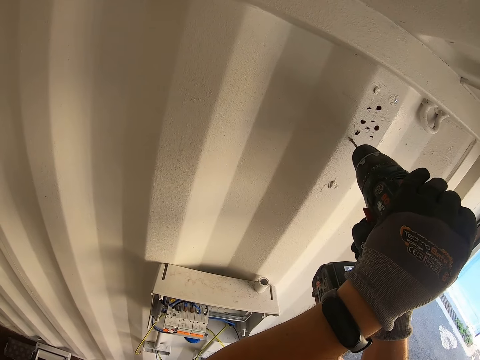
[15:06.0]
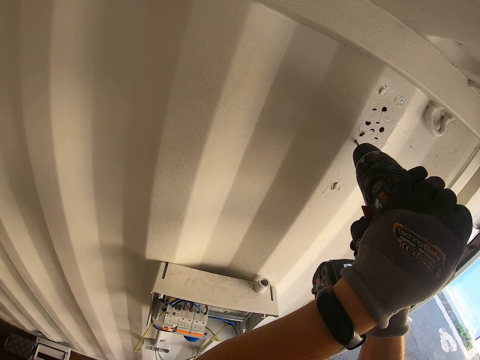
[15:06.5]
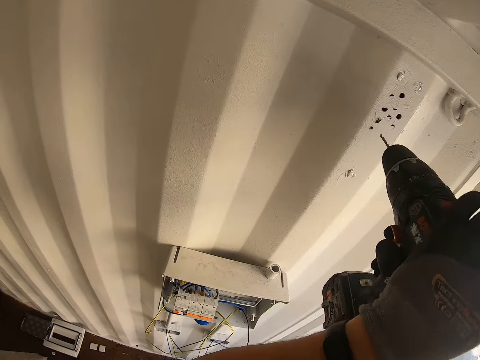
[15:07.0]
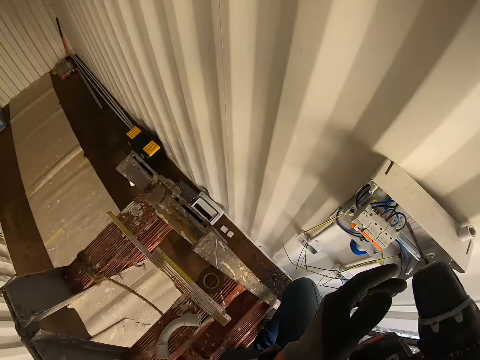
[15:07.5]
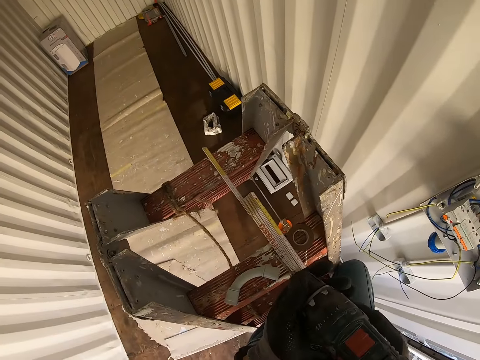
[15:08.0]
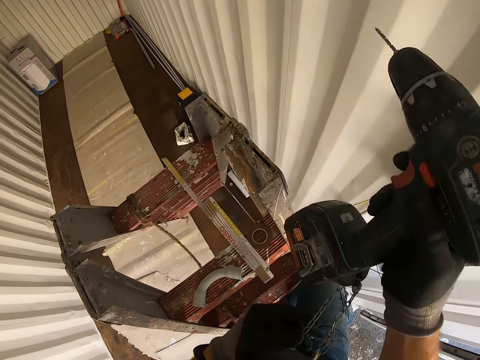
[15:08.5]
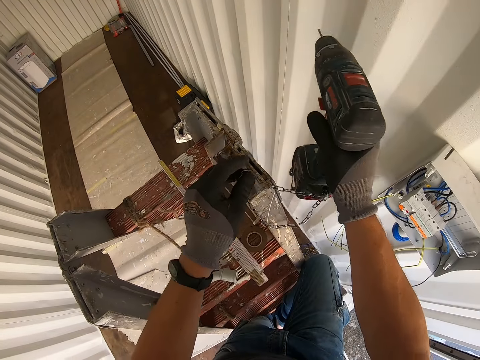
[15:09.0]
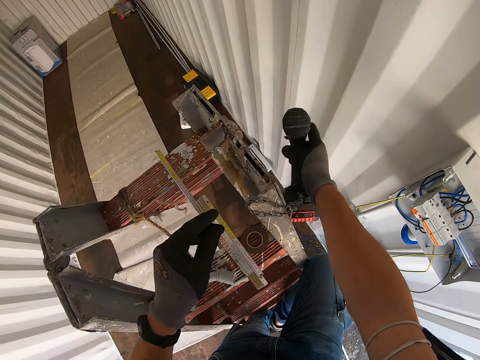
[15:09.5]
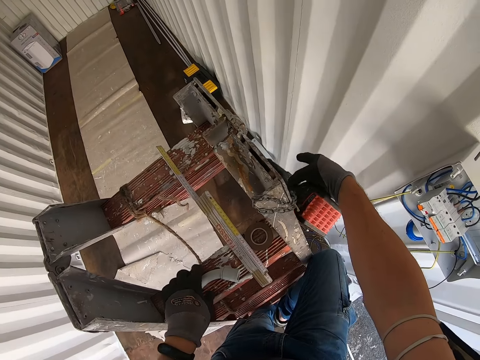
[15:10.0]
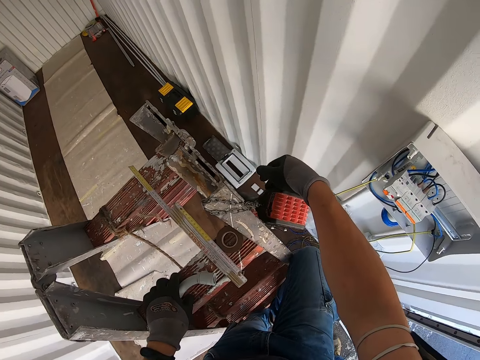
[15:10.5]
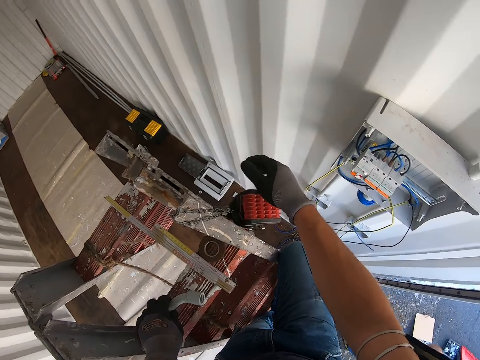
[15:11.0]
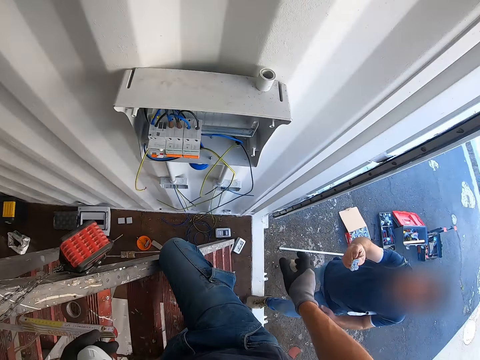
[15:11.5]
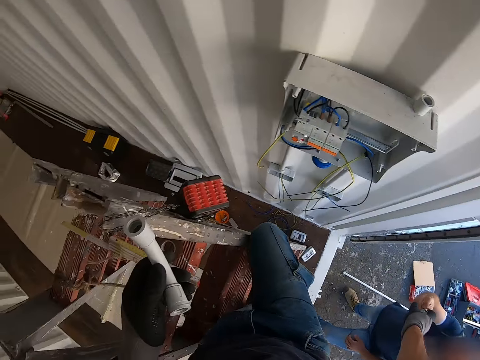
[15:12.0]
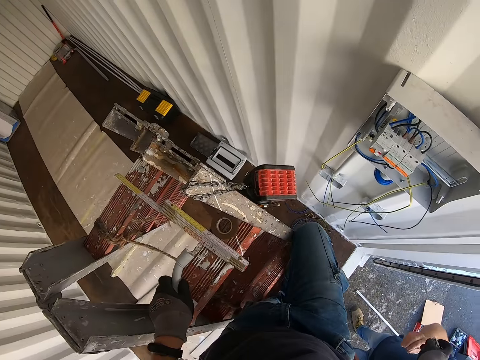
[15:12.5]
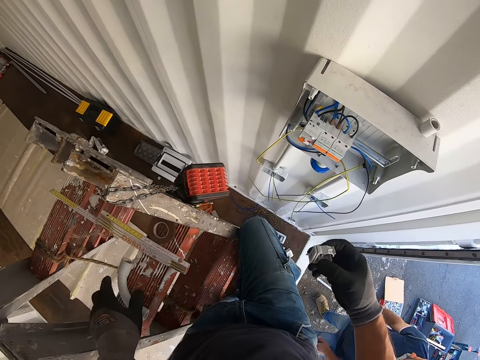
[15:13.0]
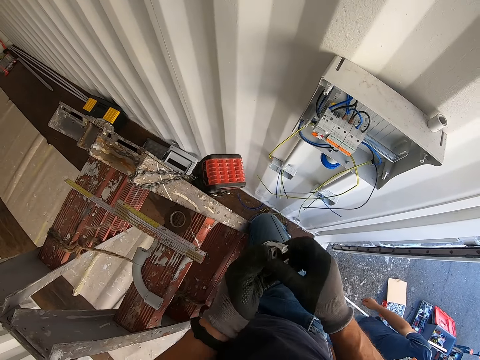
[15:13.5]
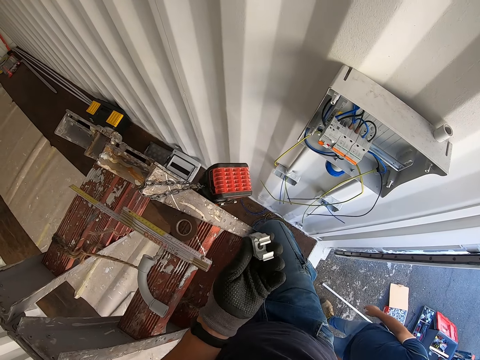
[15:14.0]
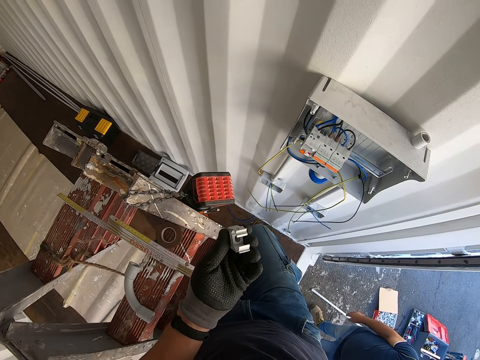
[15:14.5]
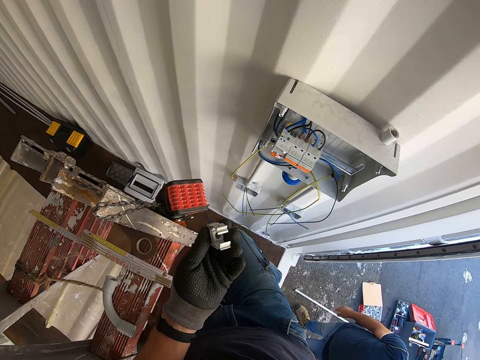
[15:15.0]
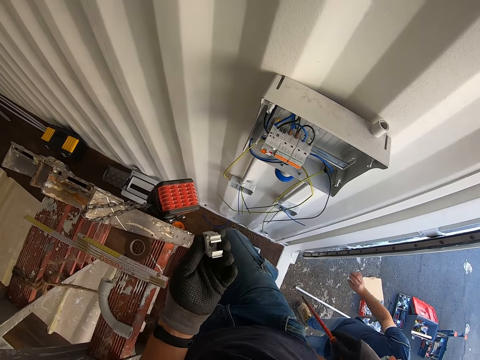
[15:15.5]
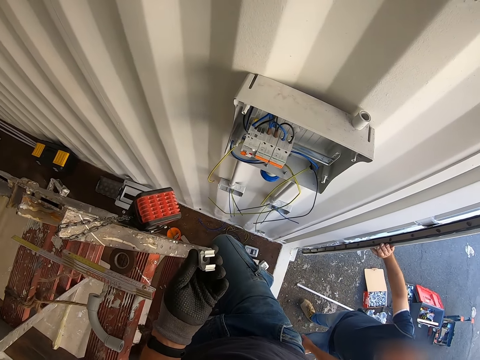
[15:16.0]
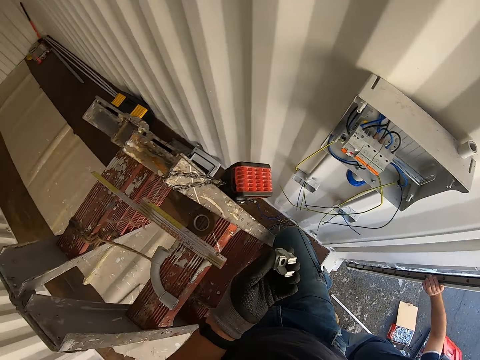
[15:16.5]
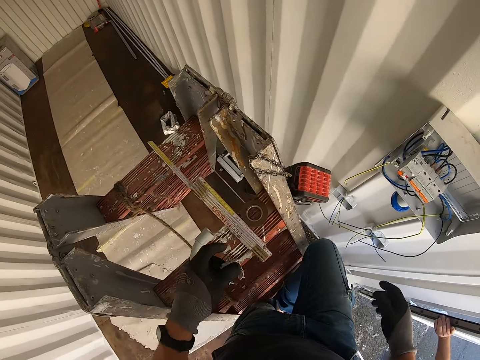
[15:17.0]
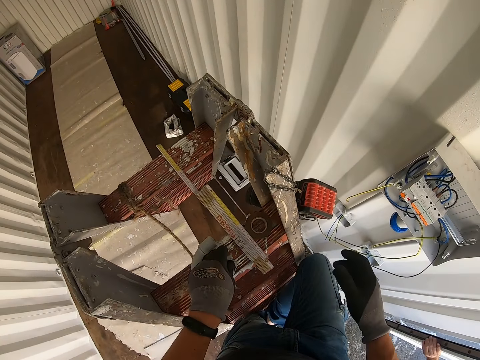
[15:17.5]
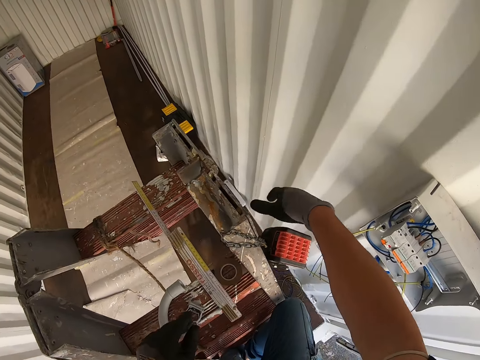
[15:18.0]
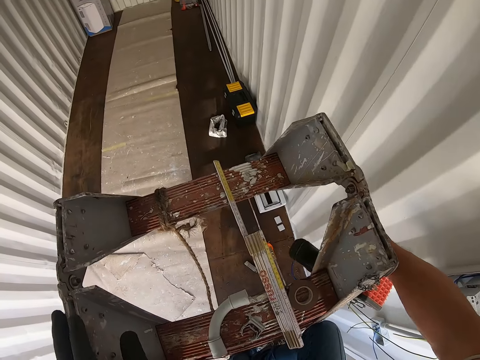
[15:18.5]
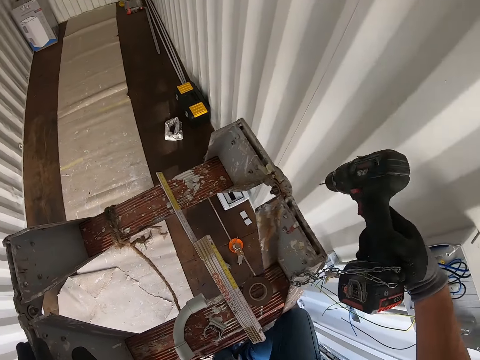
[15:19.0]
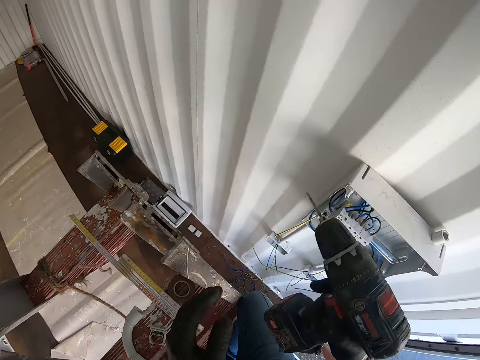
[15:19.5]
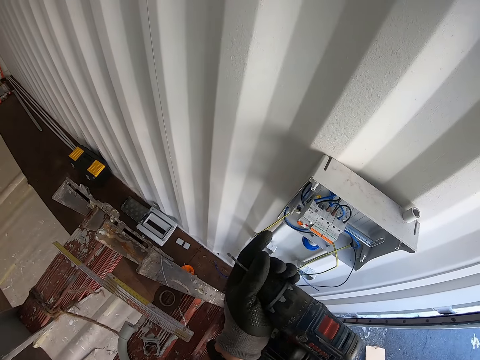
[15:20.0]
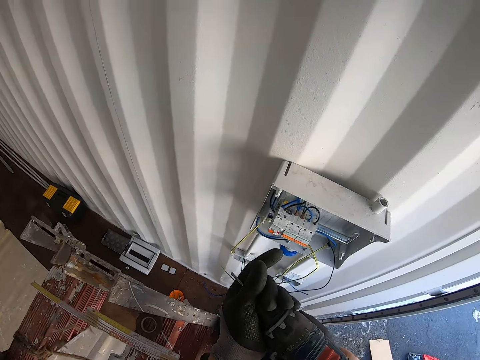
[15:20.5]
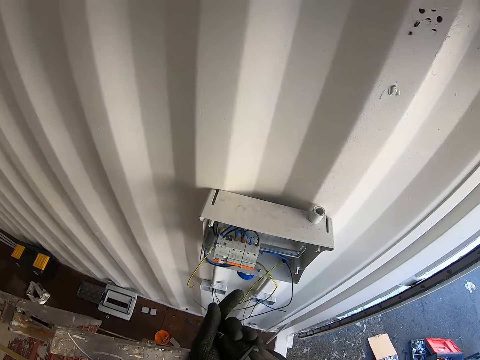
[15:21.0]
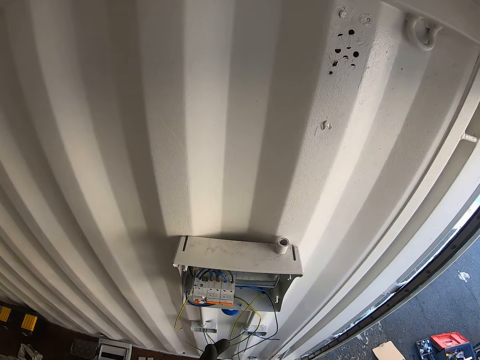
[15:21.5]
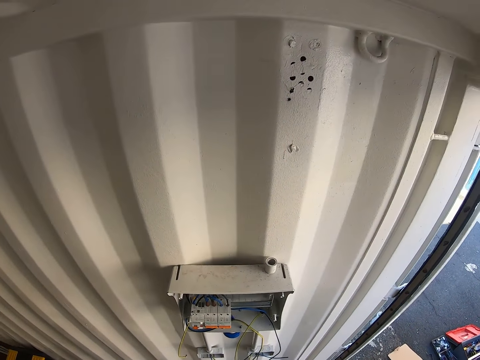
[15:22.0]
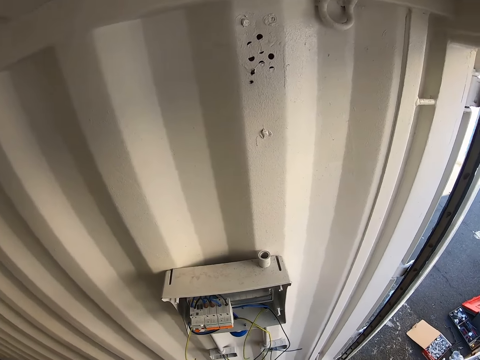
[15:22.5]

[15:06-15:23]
The camera wearer hangs the power drill on the ladder. They pick something. They take the power drill.

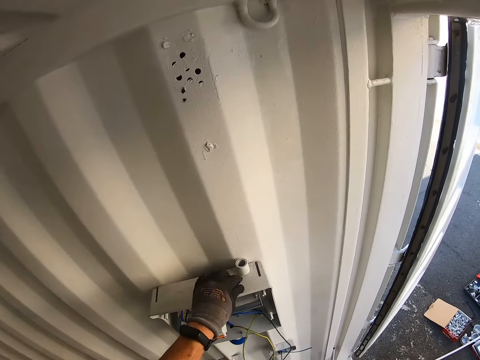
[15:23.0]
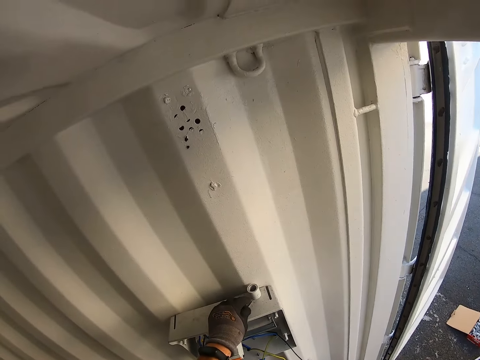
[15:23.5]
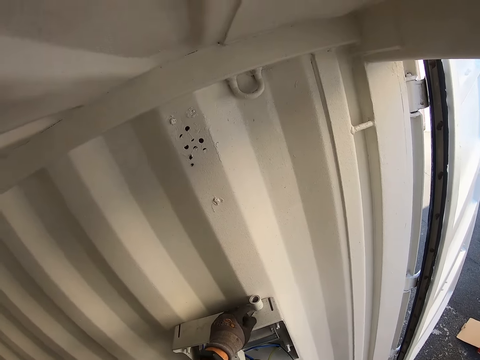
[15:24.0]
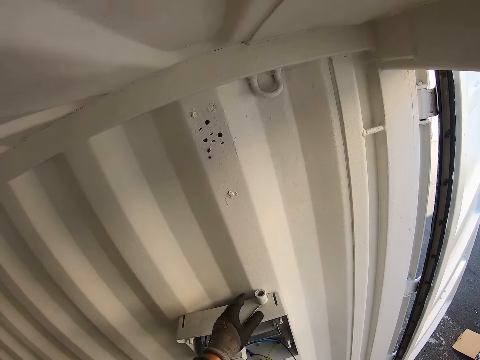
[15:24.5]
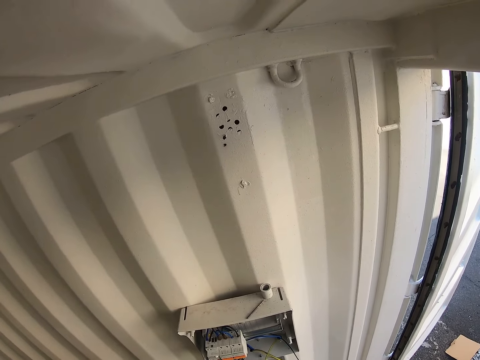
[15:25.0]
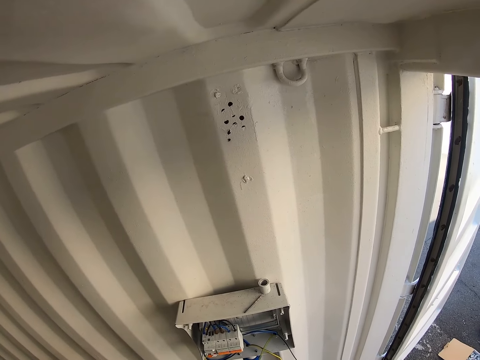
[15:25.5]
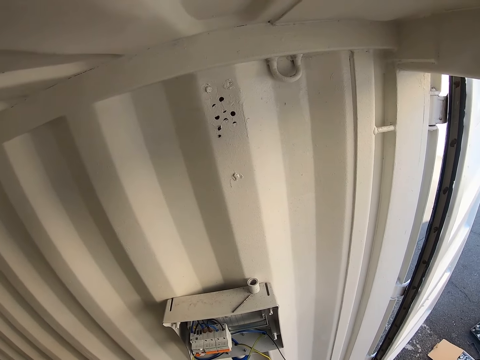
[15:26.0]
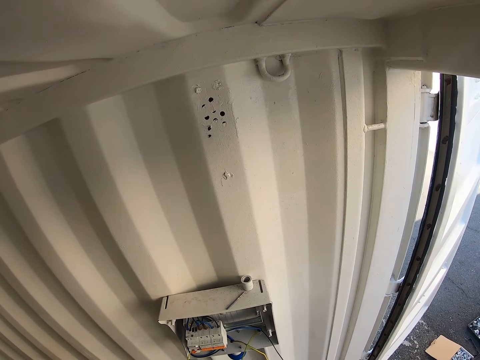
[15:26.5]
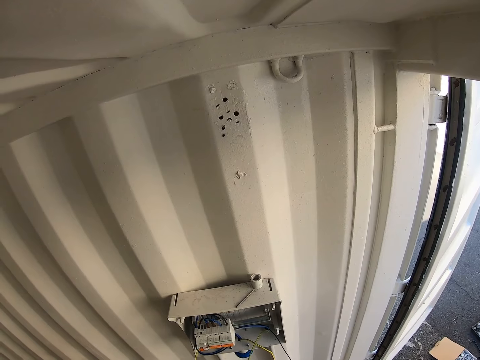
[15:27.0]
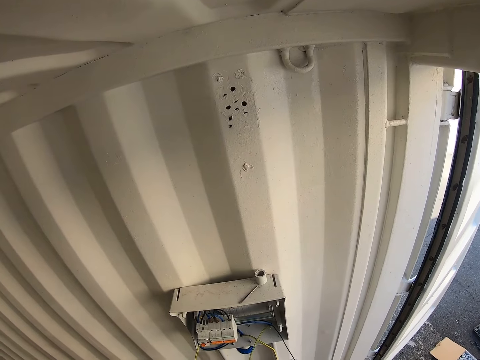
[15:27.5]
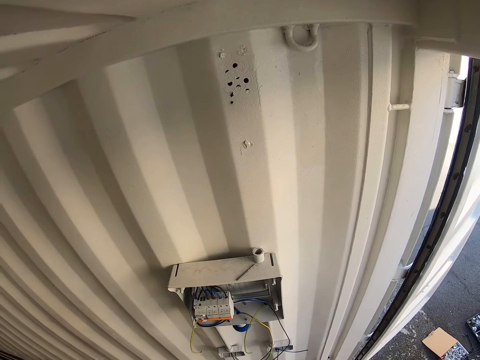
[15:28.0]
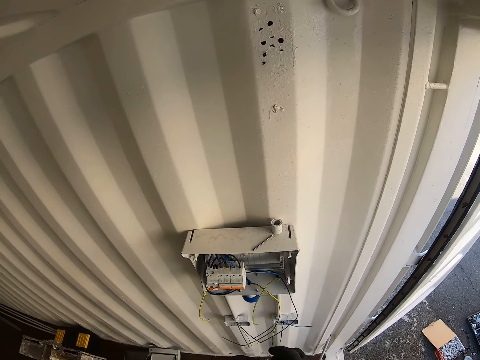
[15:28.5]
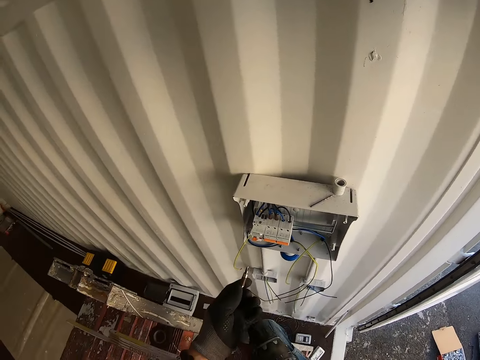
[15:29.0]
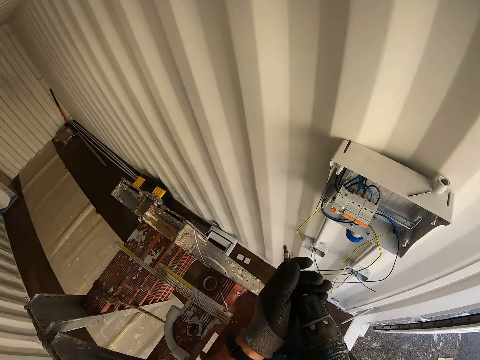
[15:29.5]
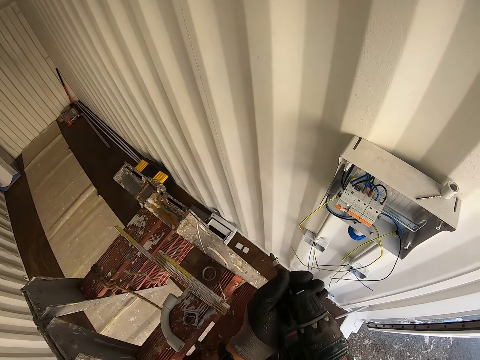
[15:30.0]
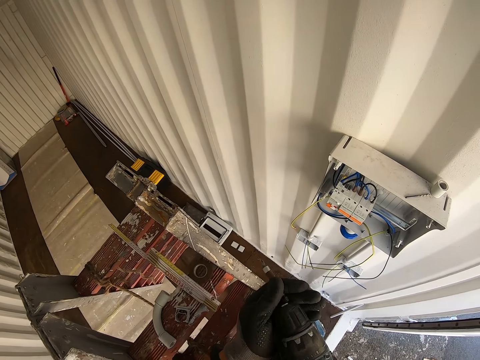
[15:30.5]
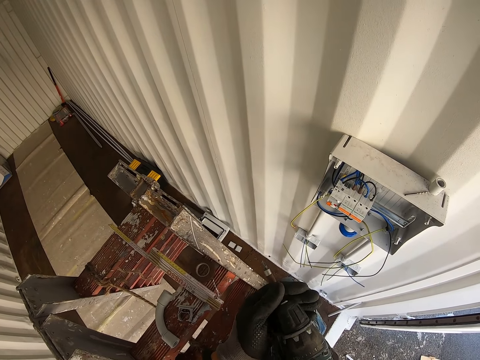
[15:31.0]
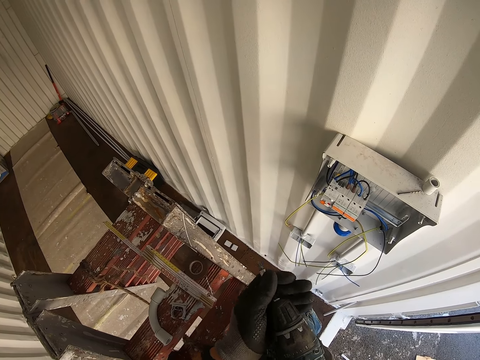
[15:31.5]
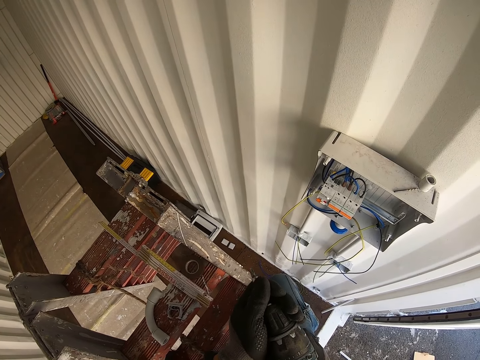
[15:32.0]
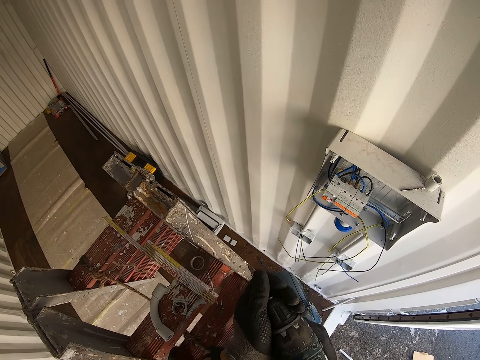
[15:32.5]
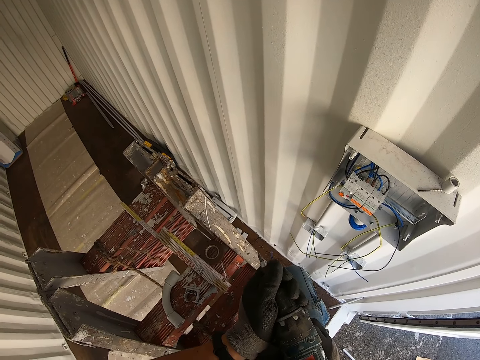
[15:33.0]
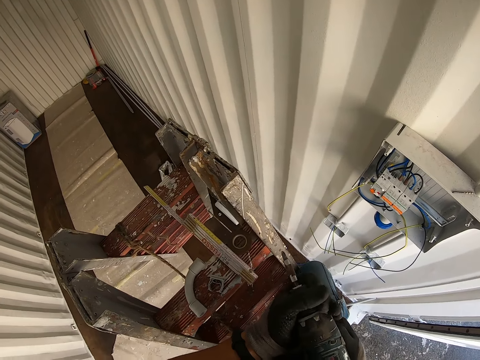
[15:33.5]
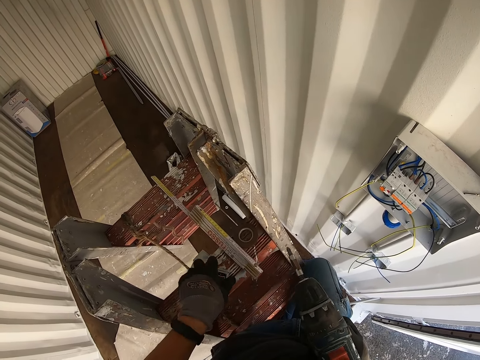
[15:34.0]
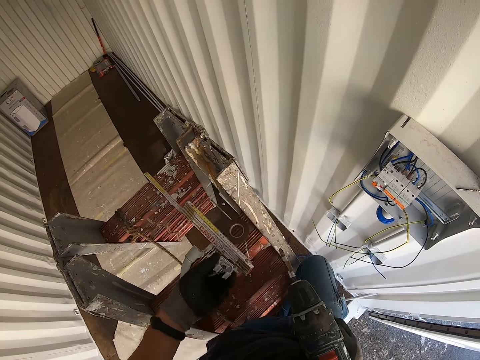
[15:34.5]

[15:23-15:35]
The camera wearer drops a nail. They fix the nail drill in the driller.
